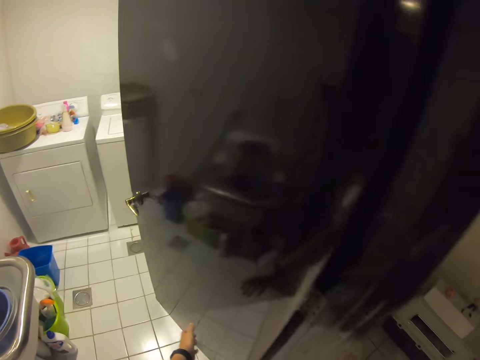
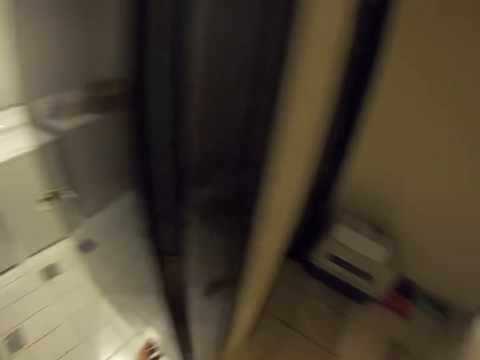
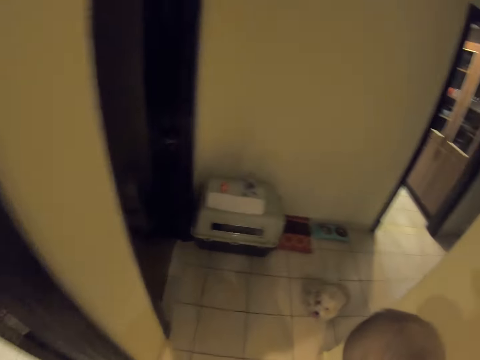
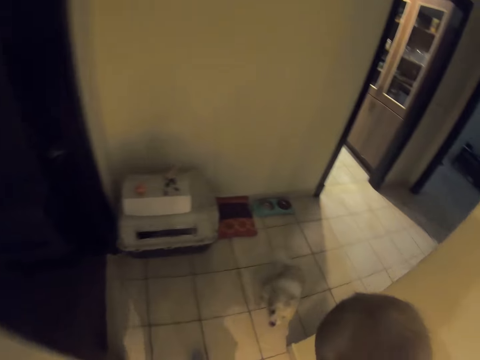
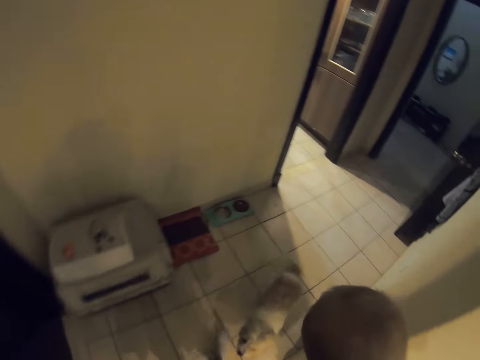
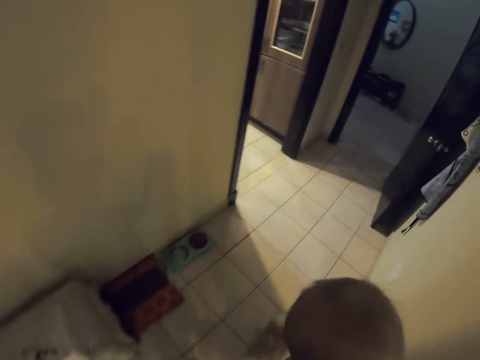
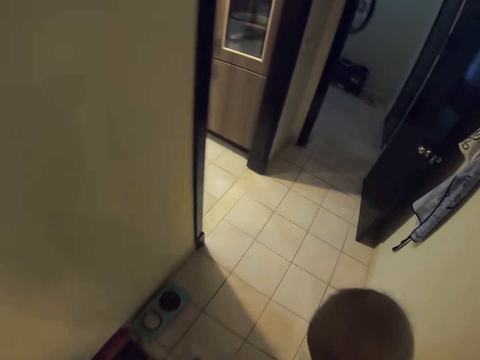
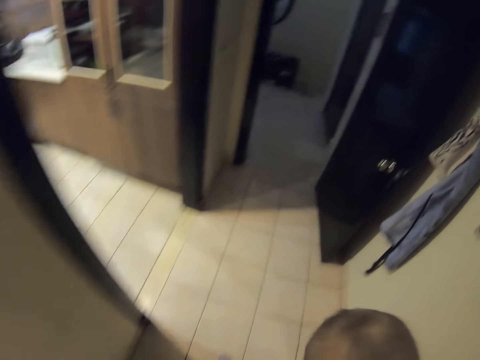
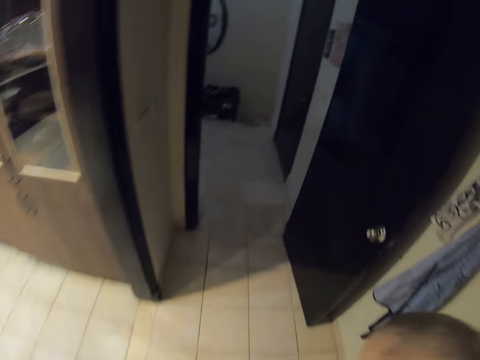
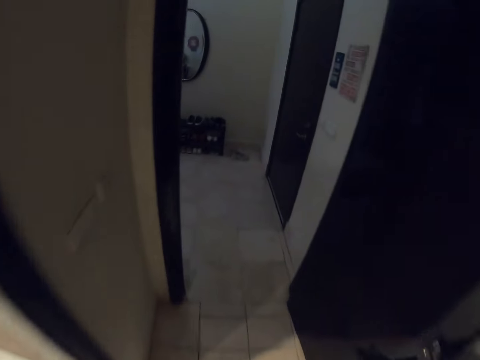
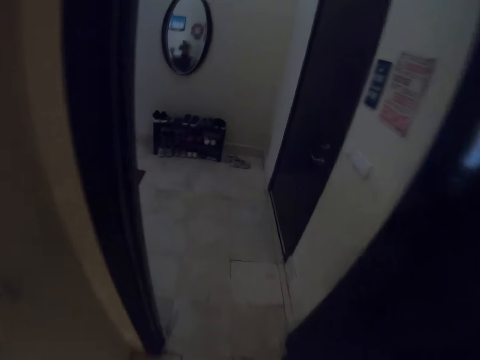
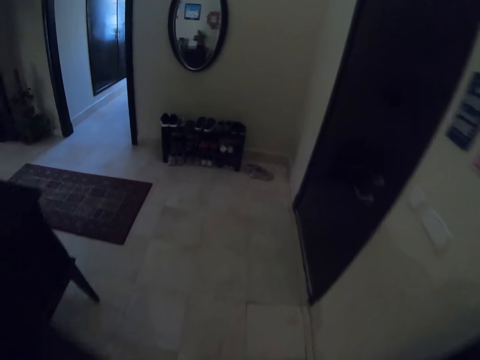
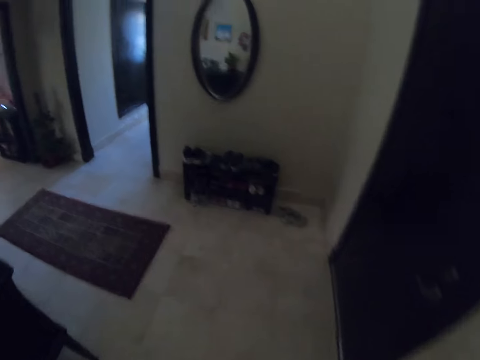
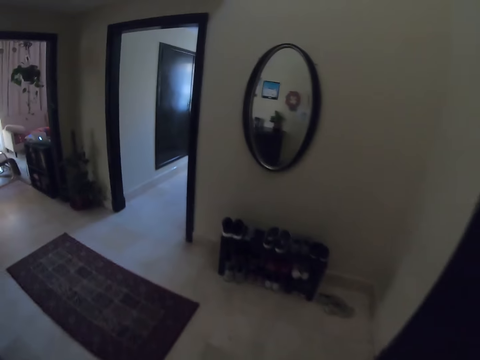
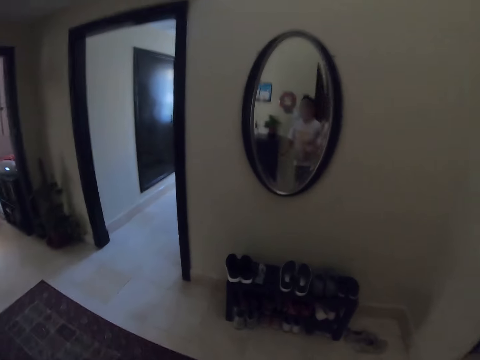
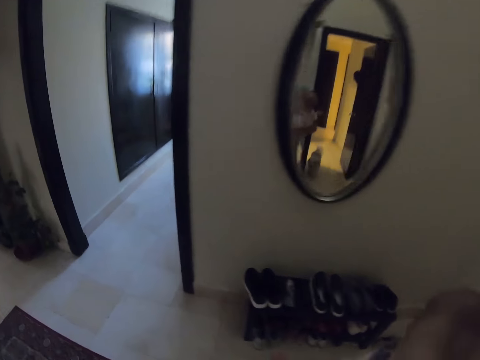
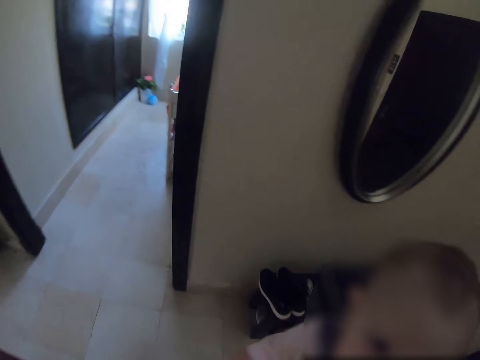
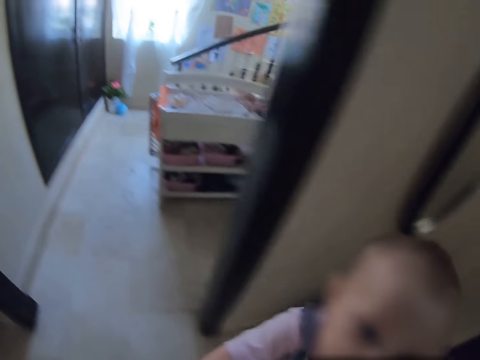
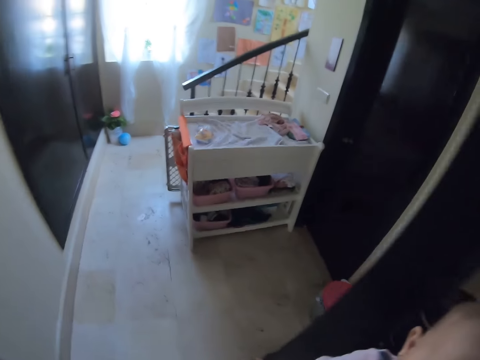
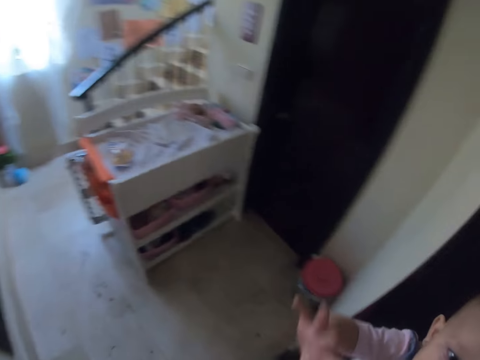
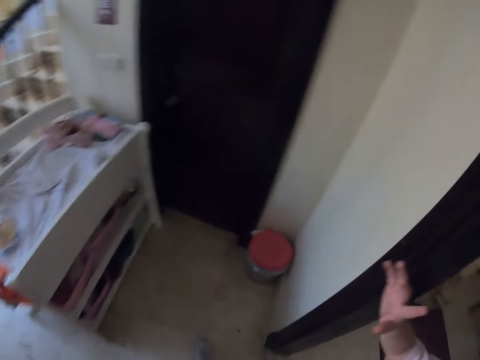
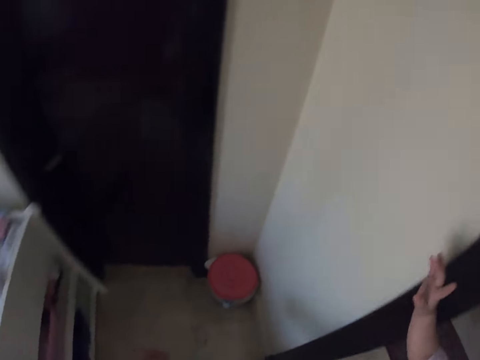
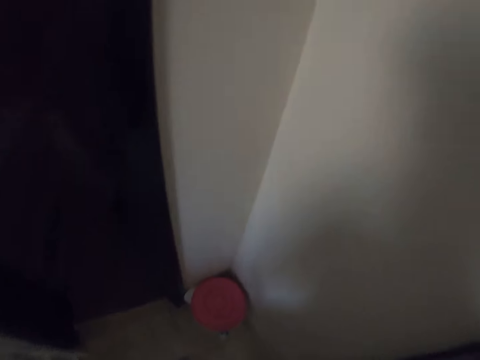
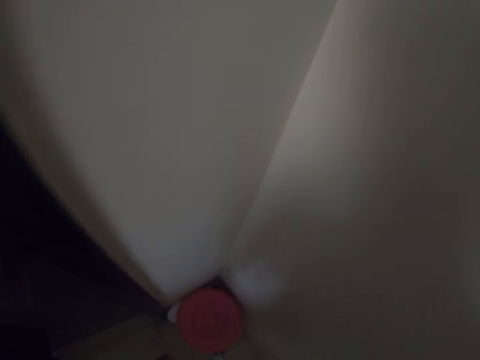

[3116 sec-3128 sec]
The camera wearer walks around the house.

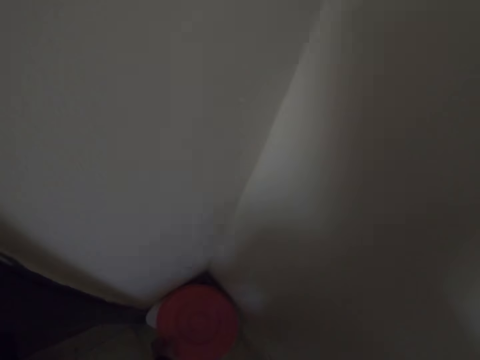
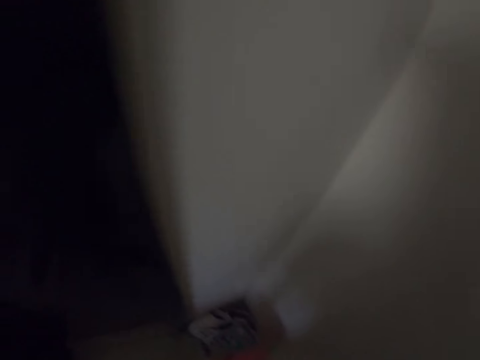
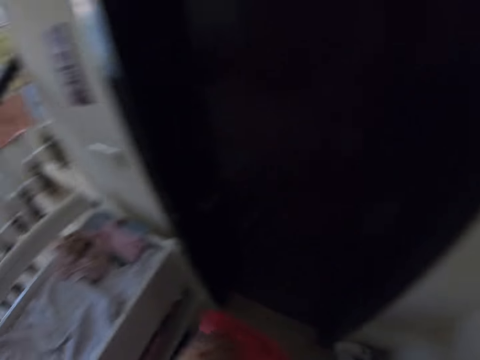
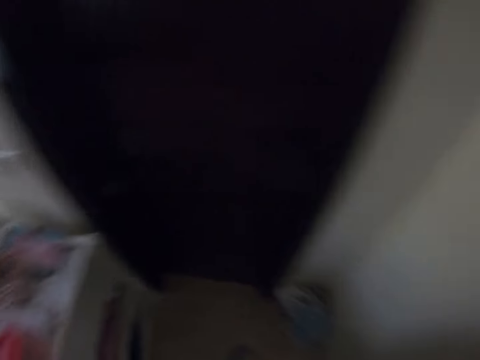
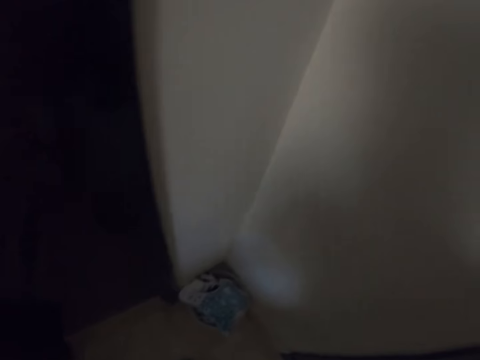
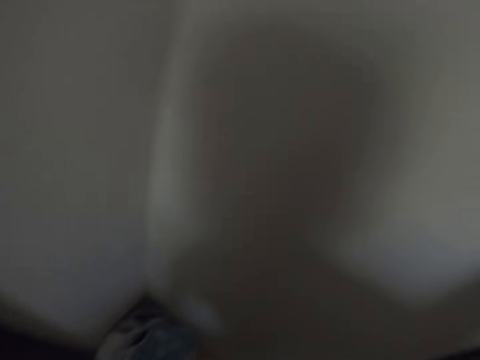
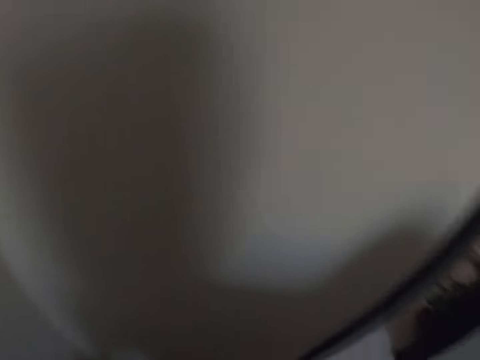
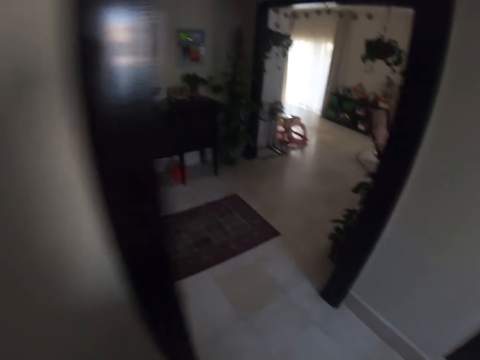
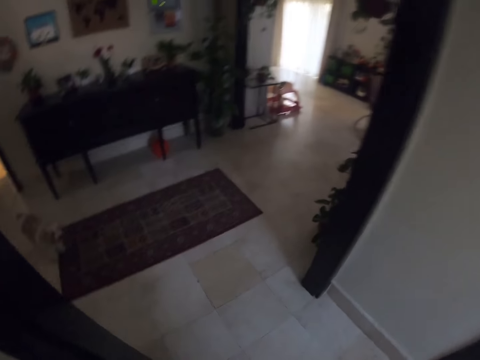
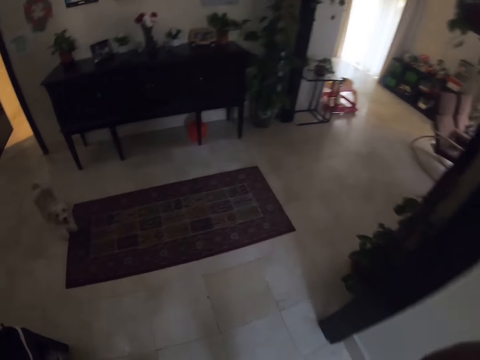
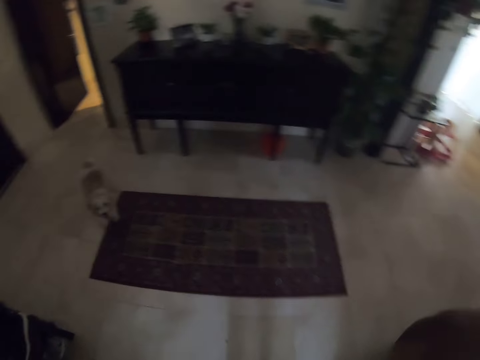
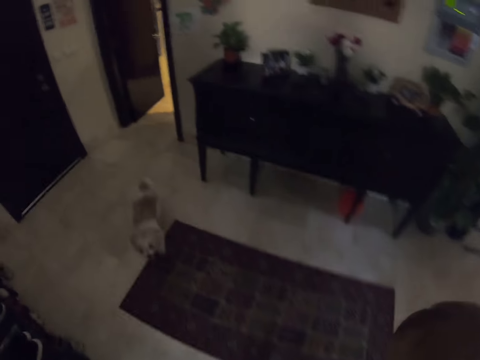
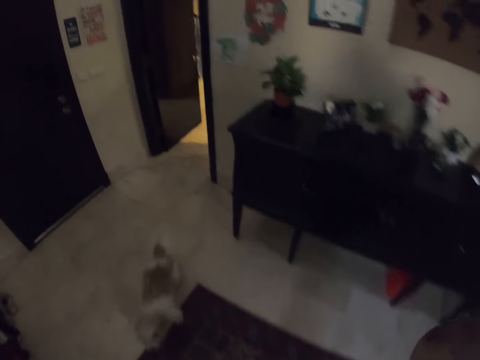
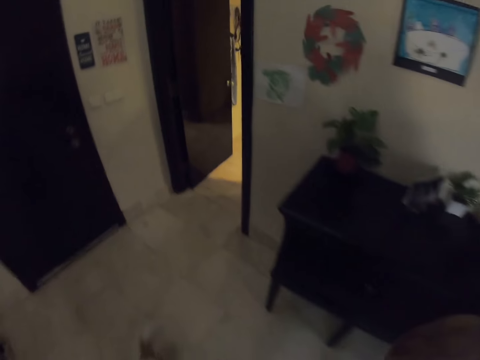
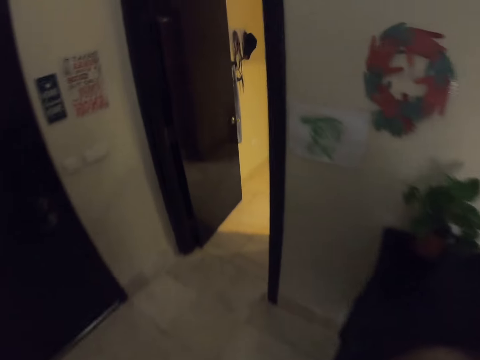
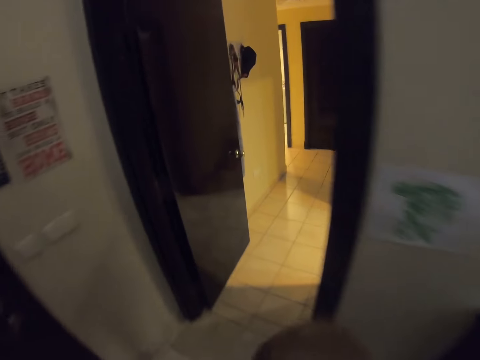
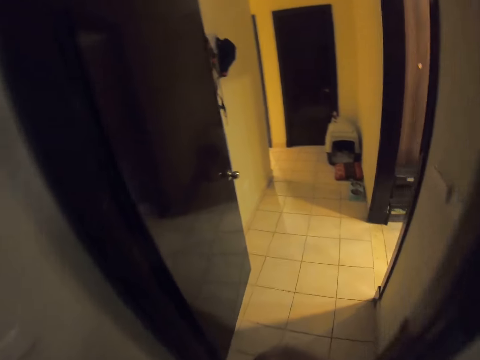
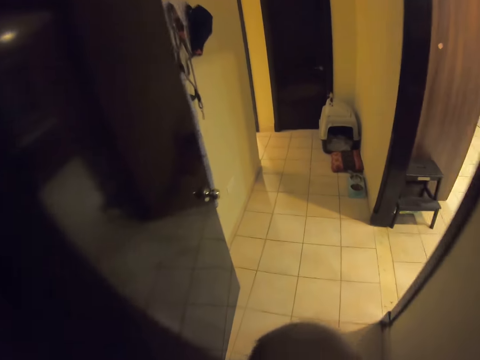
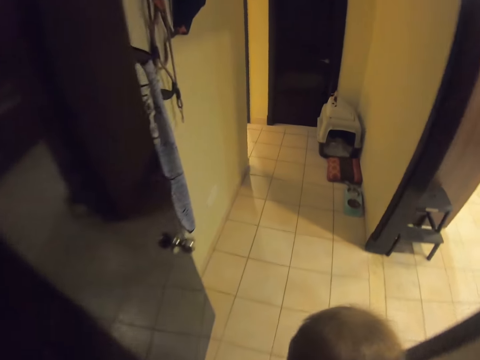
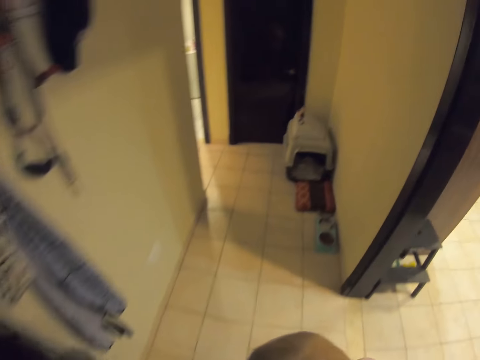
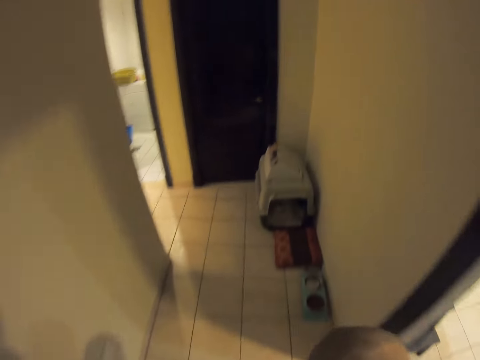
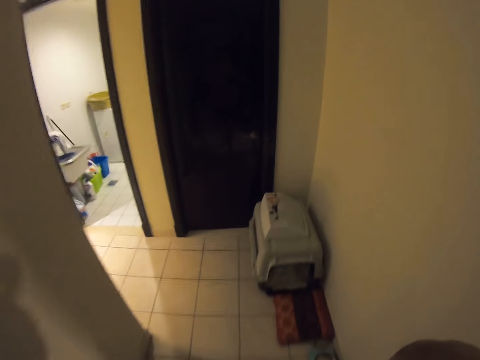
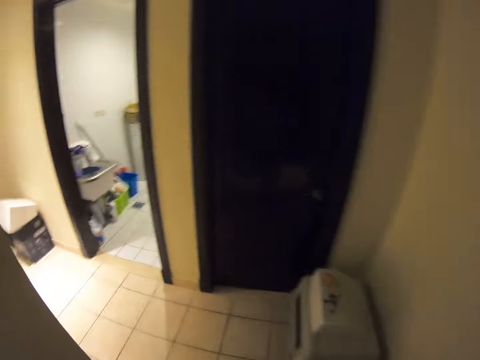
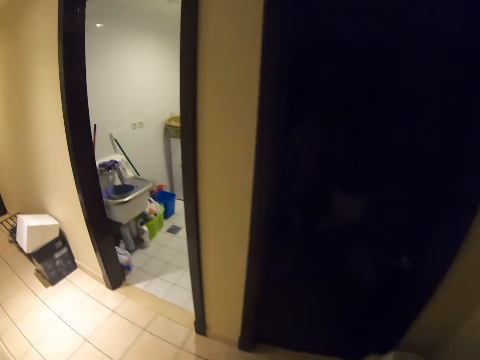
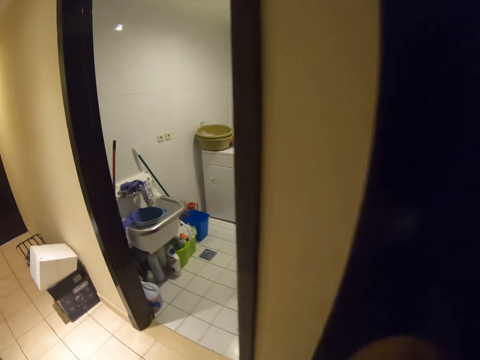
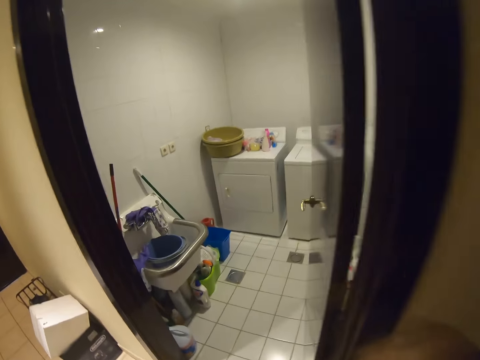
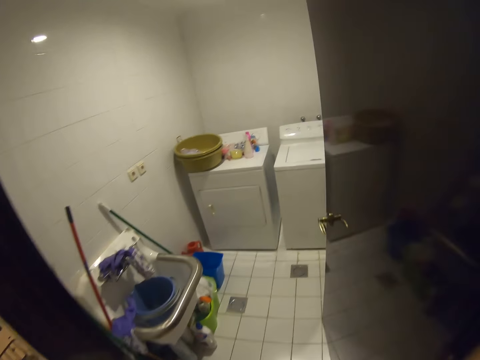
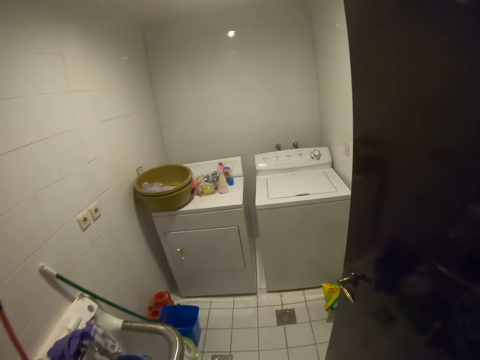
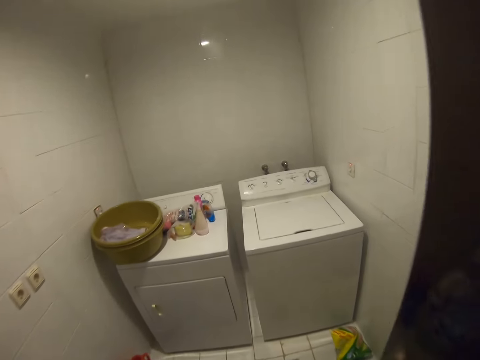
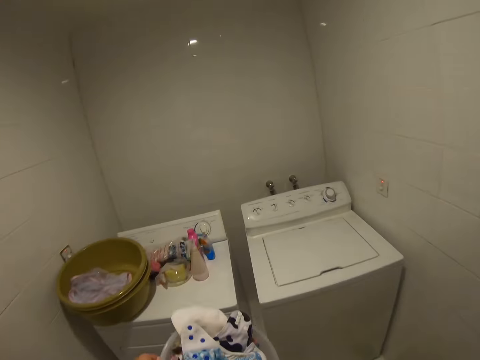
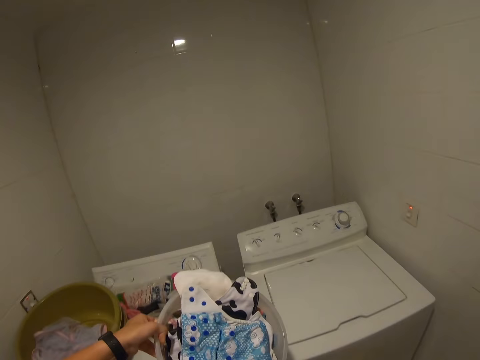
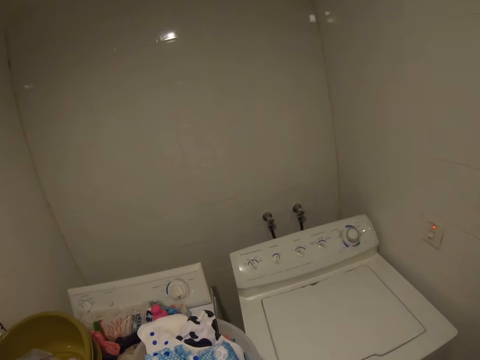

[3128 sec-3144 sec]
The camera wearer picks a lid from a bucket of clothes with her left hand. She drops the bucket lid on a baby crib with her left hand. She picks the bucket of clothes from the floor with her left hand. She walks towards the laundry room. She drops the bucket of clothes on a washing machine with her left hand.
